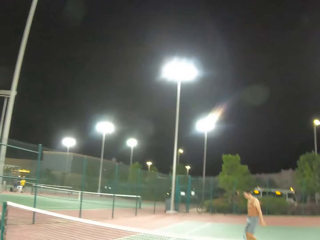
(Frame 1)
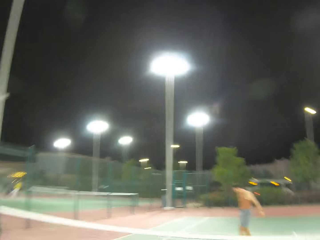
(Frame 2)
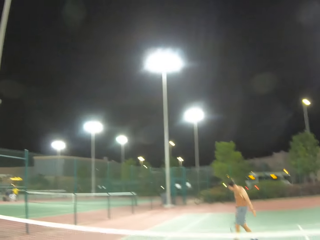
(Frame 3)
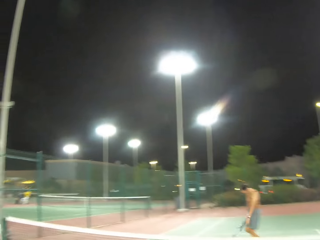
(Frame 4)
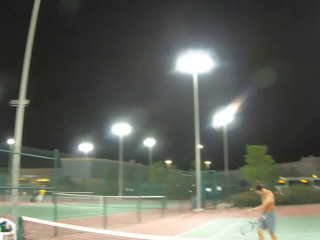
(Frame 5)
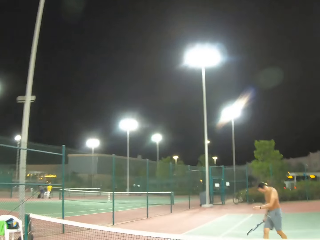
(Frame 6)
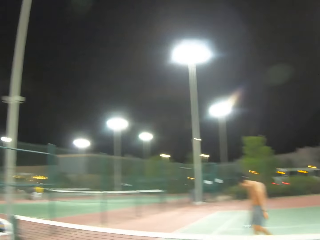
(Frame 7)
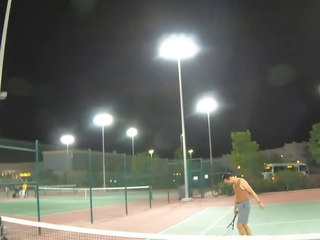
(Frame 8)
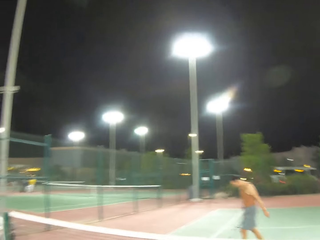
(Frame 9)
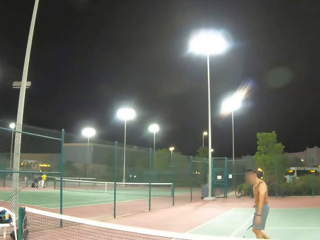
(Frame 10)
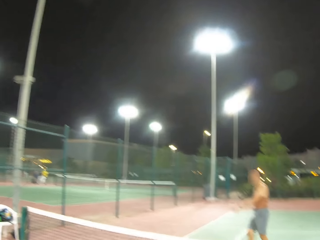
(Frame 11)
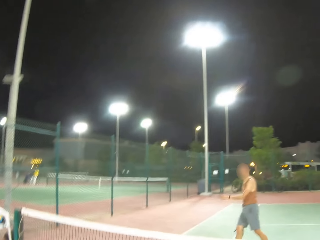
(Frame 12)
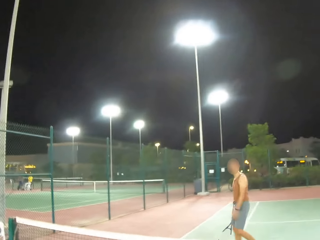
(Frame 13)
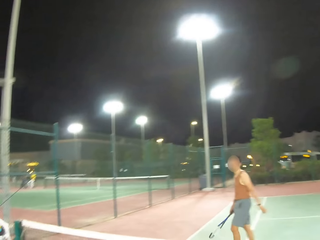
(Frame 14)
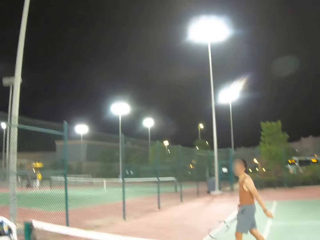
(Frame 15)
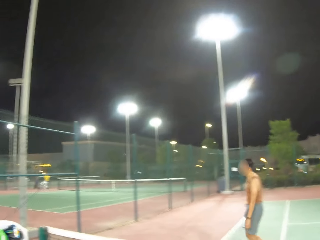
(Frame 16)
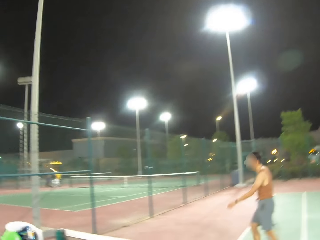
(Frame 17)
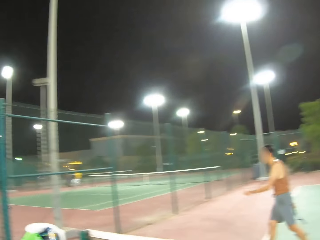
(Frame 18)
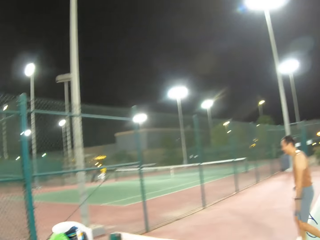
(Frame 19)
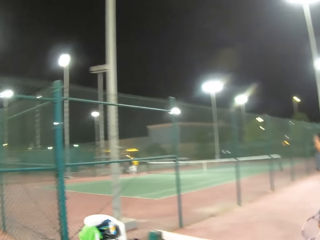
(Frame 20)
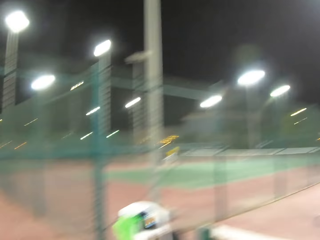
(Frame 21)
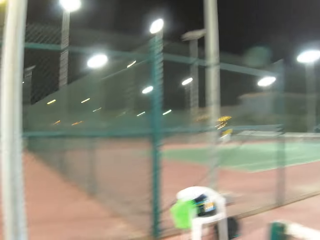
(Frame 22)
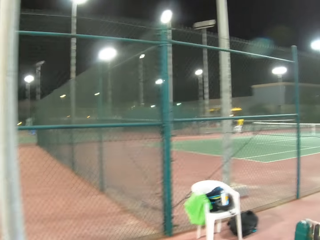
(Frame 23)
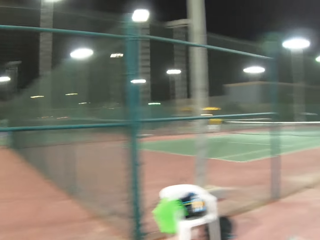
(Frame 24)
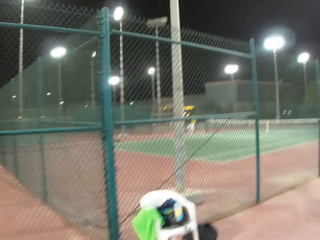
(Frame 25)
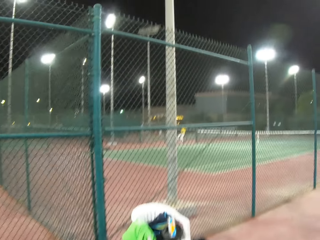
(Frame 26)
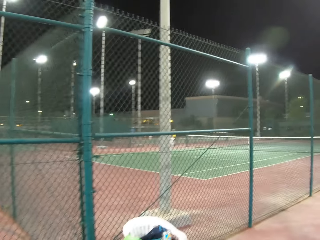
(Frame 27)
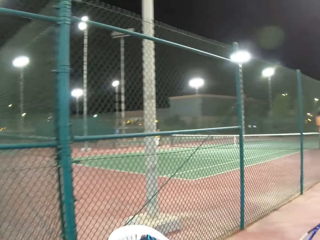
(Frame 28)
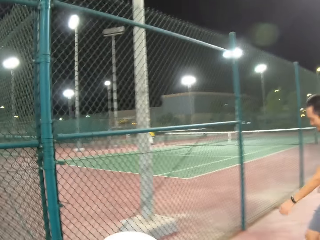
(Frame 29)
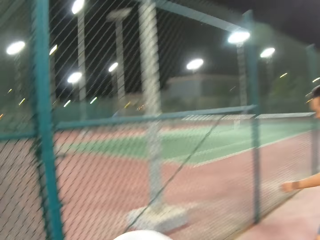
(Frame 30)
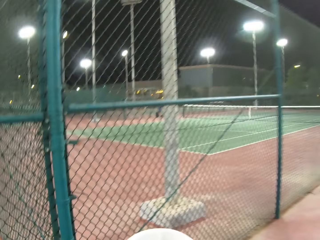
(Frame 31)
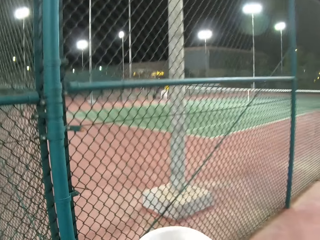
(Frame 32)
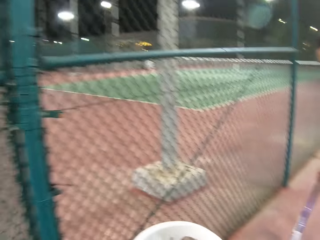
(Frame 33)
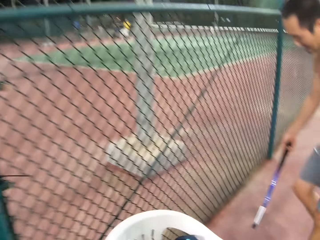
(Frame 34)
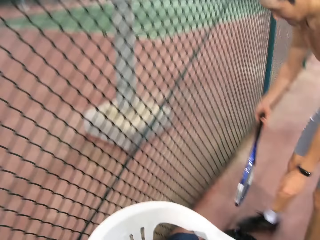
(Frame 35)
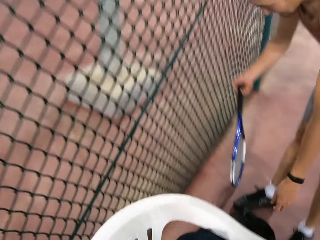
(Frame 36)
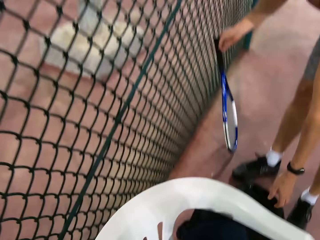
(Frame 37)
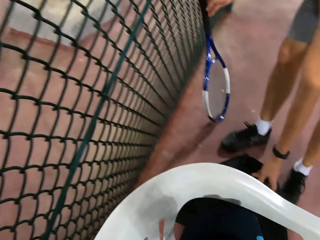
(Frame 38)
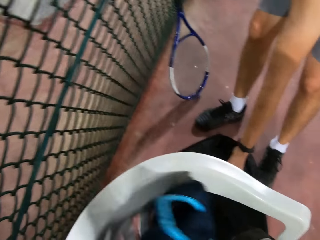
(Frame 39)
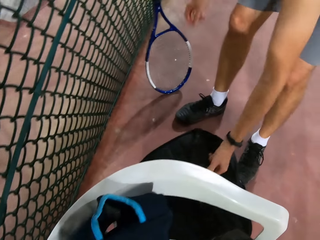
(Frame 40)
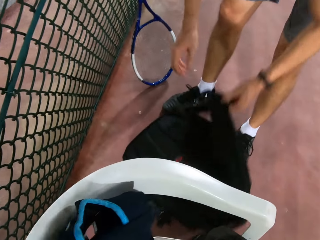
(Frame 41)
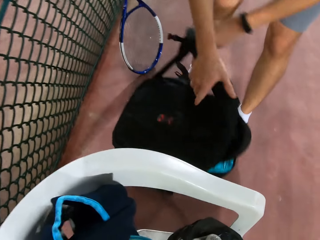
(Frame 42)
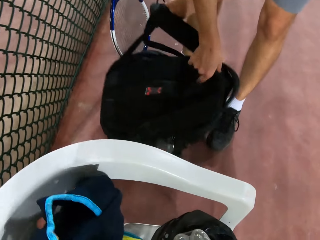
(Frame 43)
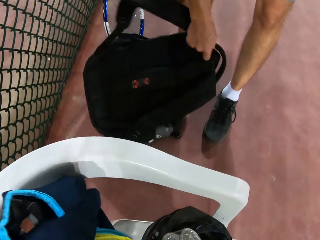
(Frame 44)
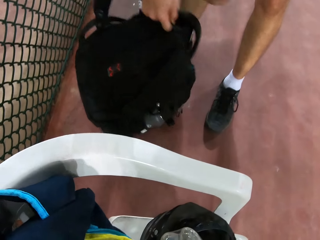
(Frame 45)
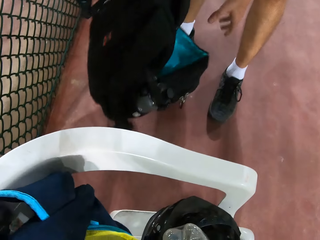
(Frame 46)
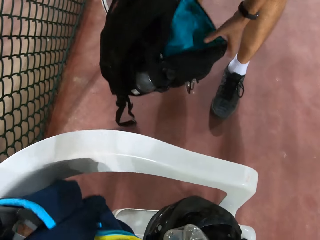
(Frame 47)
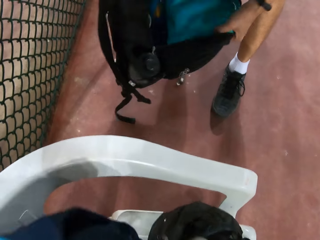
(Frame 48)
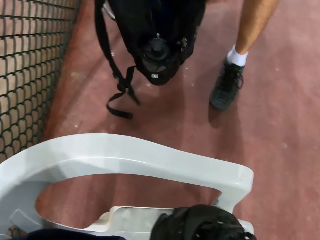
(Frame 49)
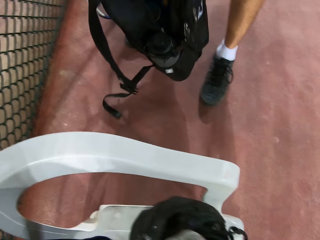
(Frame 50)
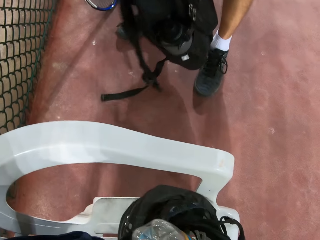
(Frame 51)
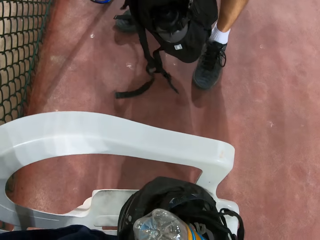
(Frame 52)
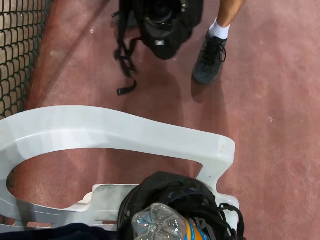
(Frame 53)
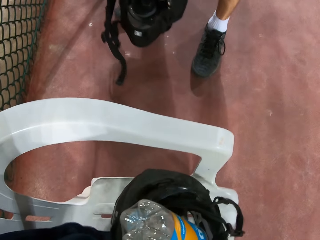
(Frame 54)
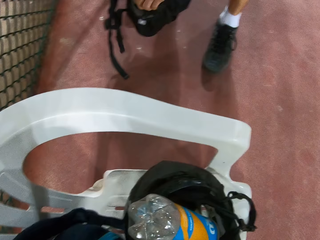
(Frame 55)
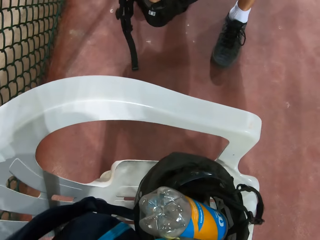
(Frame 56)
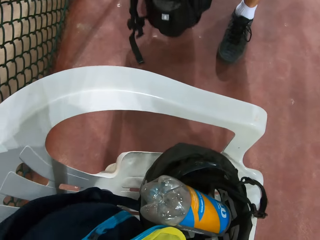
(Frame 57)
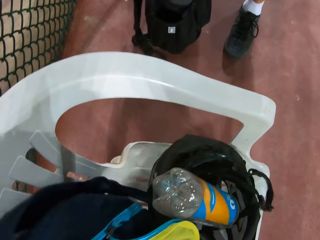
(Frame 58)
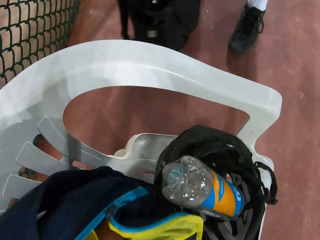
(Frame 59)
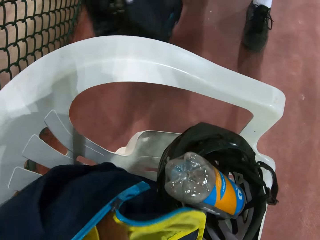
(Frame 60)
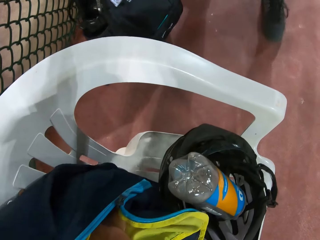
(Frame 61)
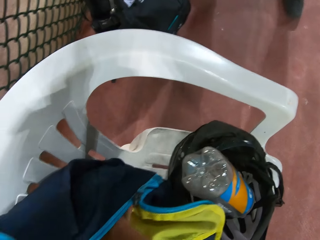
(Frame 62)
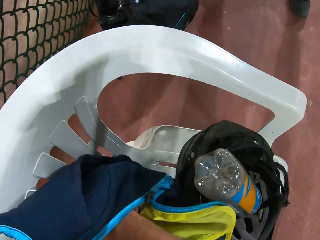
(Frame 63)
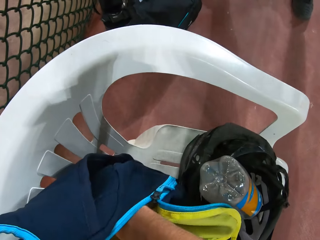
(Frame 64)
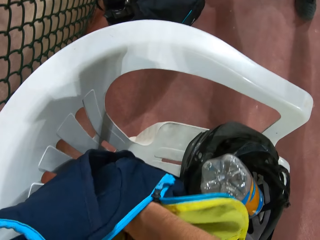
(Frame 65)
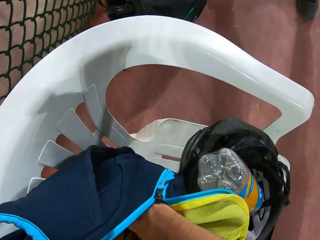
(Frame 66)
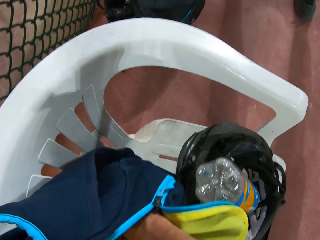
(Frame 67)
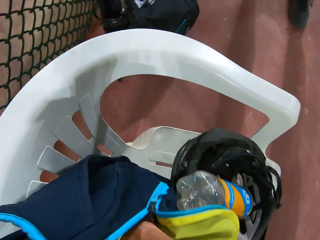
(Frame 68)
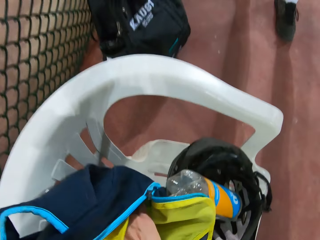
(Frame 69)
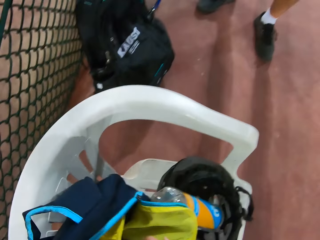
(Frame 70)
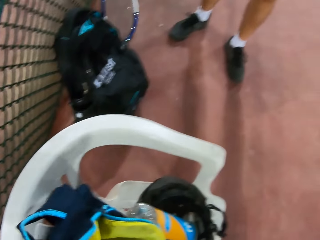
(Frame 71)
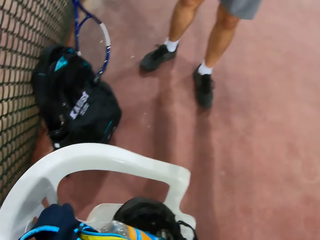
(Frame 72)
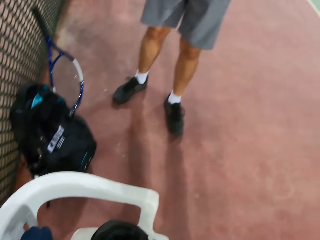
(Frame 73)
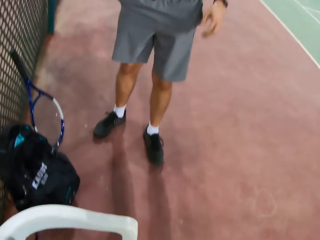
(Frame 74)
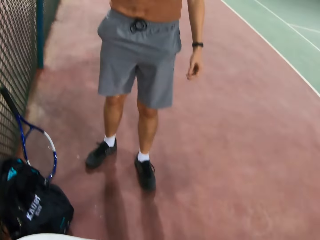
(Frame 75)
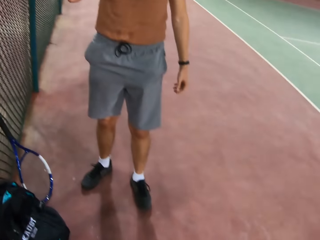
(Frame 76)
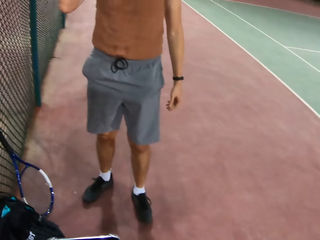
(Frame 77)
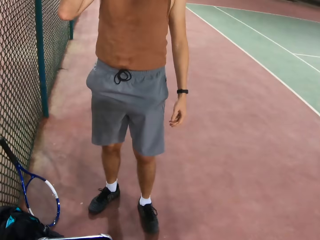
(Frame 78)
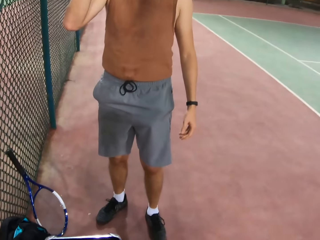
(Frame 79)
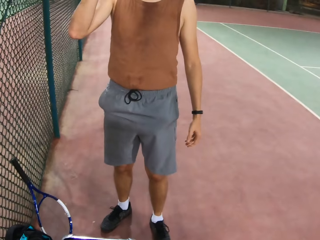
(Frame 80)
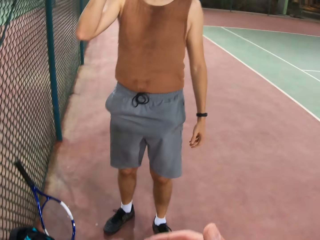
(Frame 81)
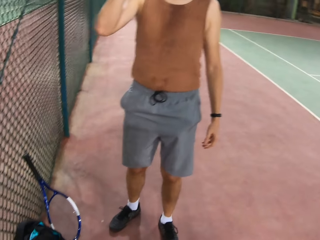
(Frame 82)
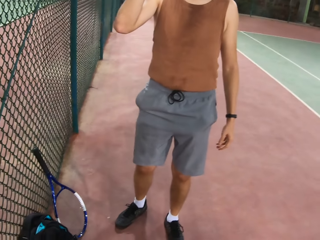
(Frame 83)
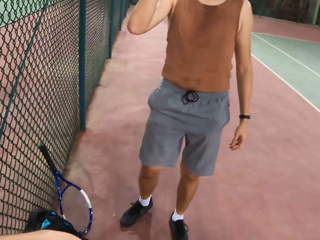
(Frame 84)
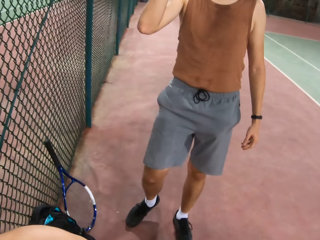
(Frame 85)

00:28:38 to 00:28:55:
A man places a tennis racket on the floor. The man opens his bag, holds the bag with both hands, and picks up a water bottle in the bag. The camera wearer holds a bag in the tennis court. He touches his bag. The man stands in the tennis court.
